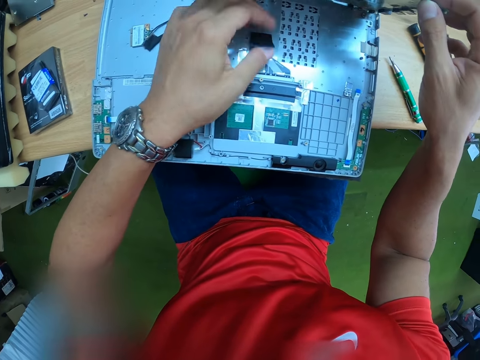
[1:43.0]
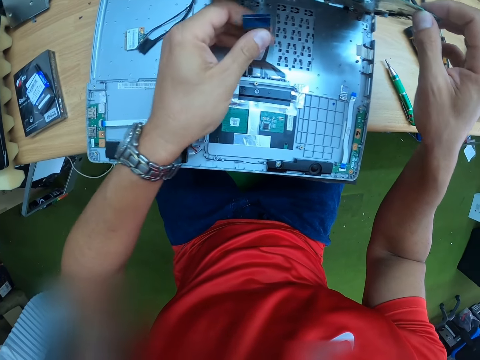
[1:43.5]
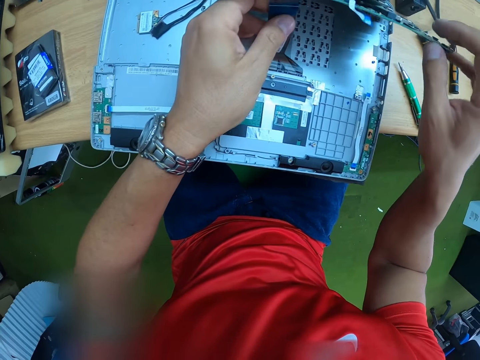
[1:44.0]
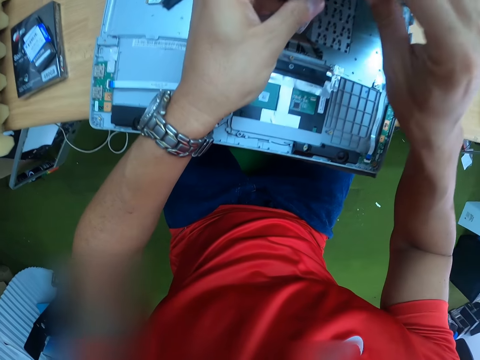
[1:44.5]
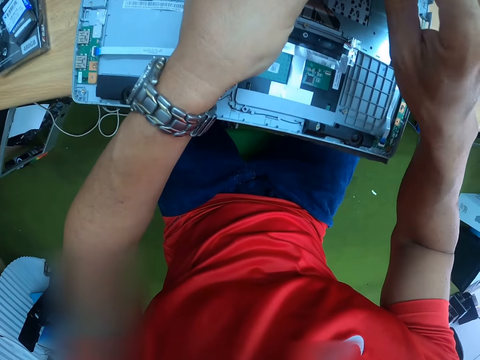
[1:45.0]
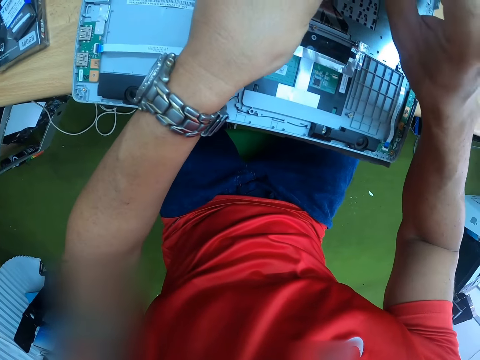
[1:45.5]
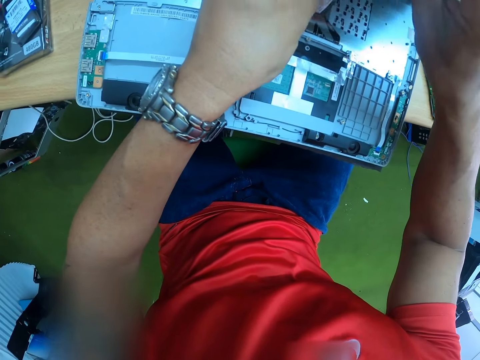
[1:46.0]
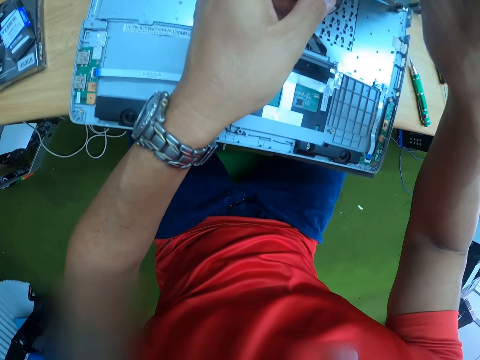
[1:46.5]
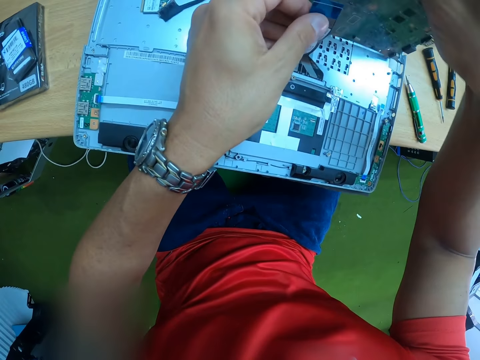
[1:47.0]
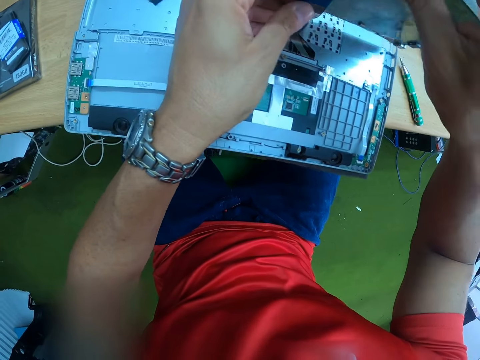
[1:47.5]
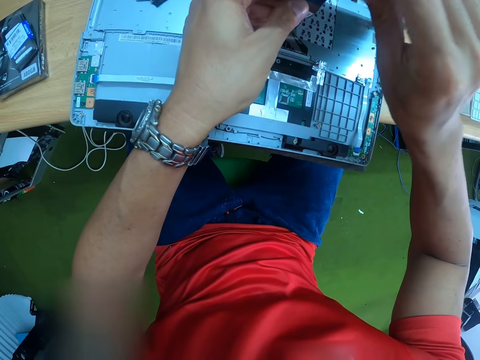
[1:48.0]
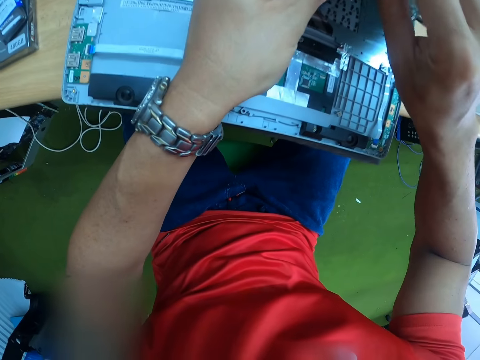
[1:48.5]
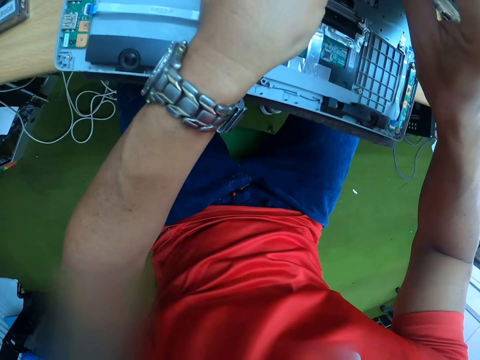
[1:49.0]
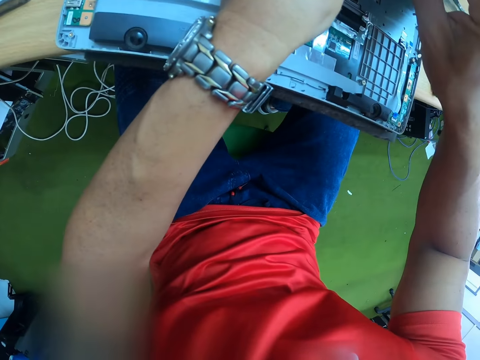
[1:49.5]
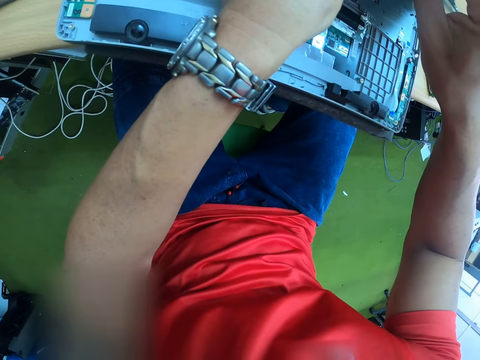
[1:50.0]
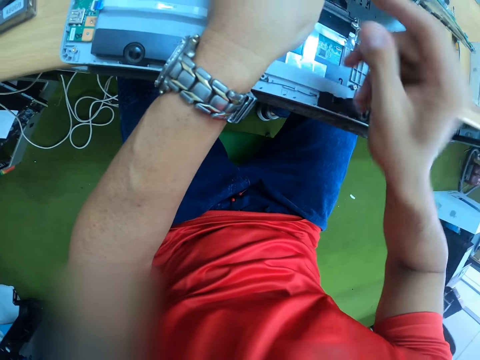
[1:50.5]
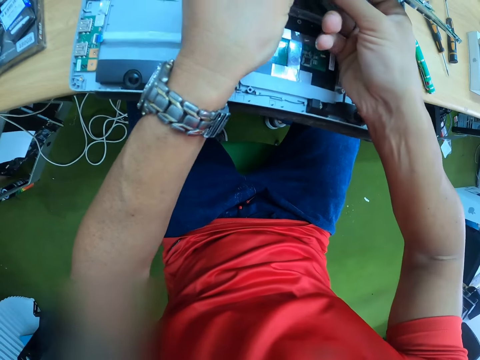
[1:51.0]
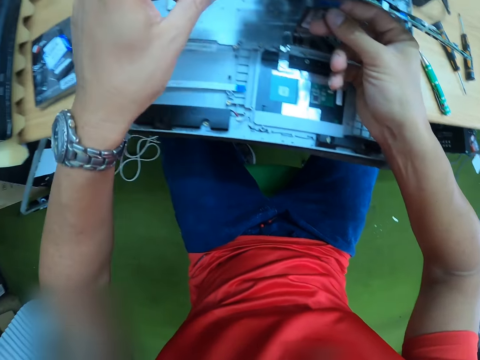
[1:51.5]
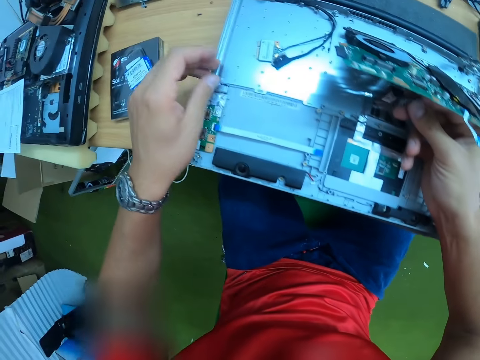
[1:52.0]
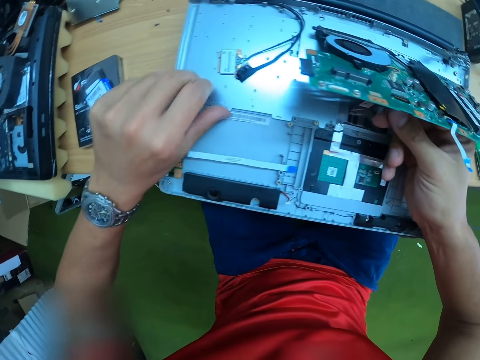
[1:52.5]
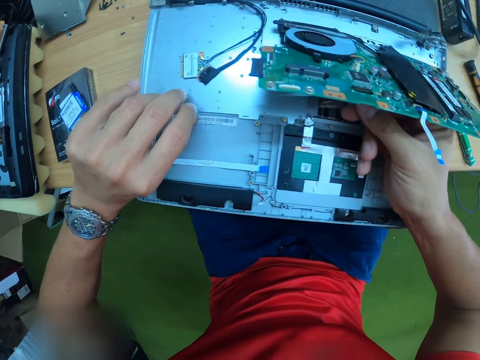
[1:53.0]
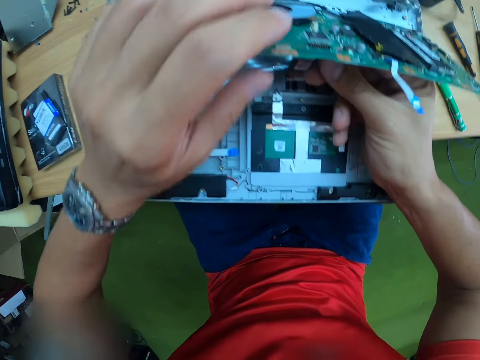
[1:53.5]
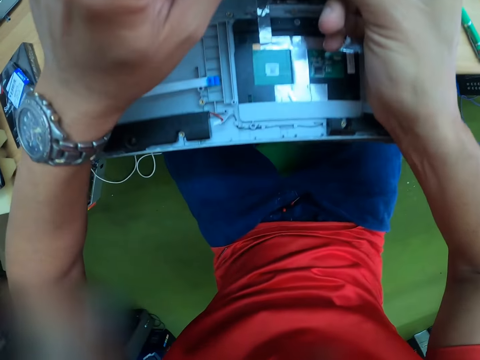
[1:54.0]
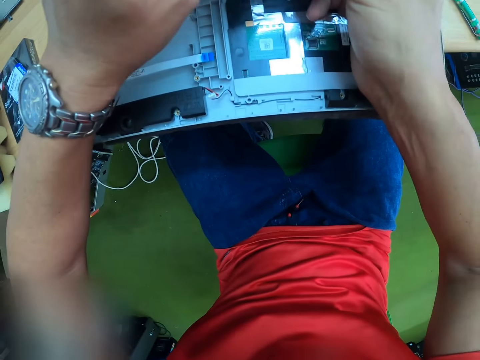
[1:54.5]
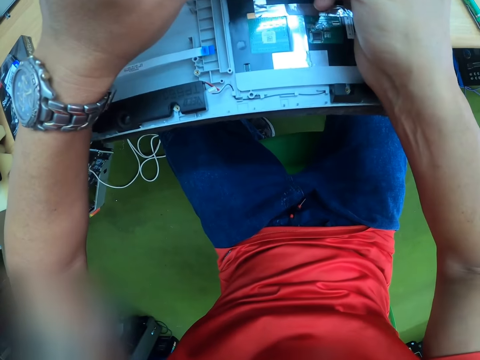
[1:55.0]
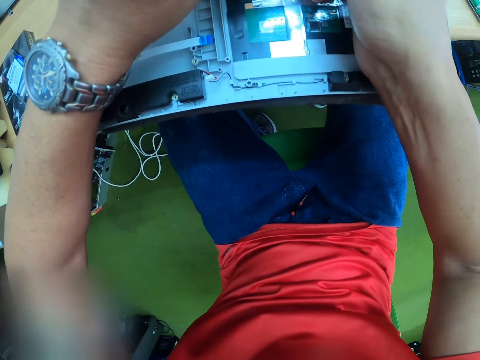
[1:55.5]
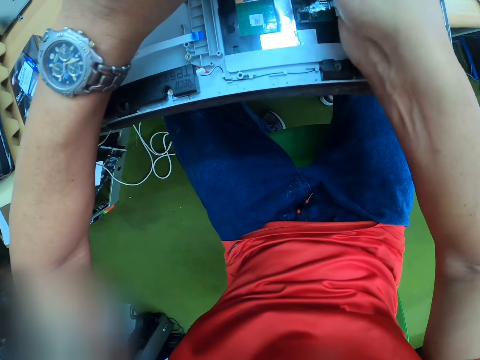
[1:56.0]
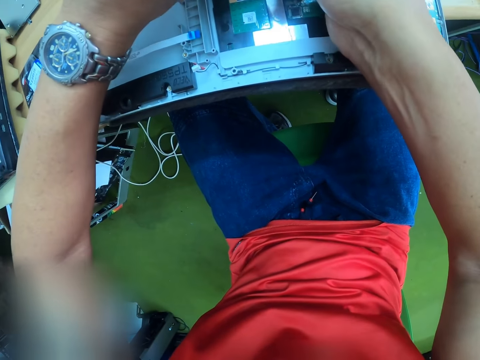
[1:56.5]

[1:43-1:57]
The camera wearer holds the circuit board against the flat ribbon cable. He places his hand on the CPU case with his left hand.

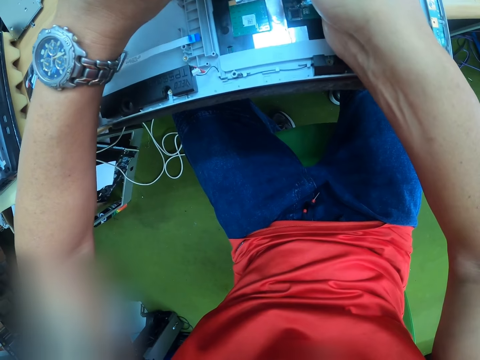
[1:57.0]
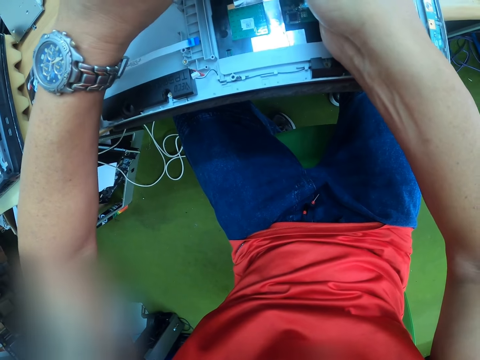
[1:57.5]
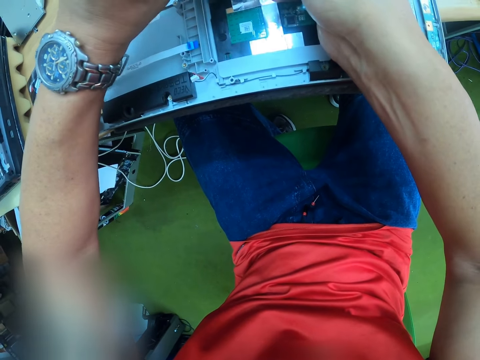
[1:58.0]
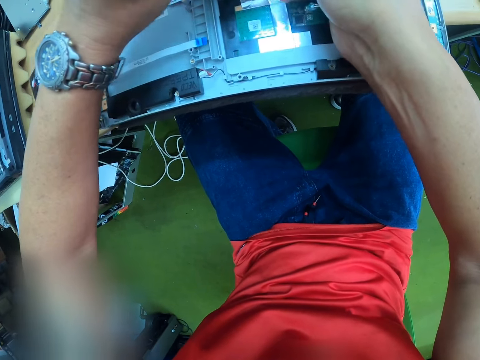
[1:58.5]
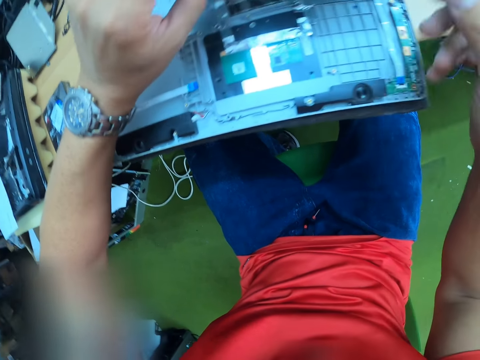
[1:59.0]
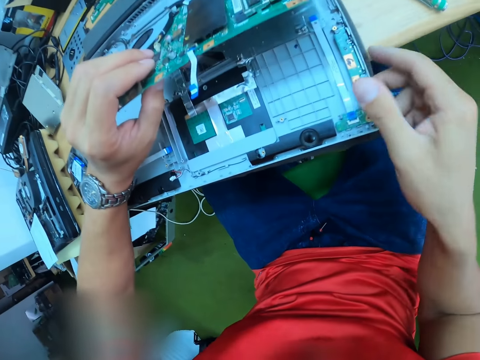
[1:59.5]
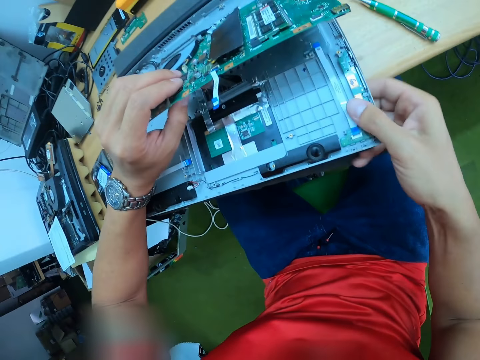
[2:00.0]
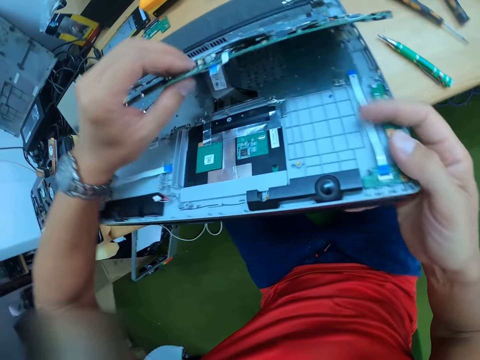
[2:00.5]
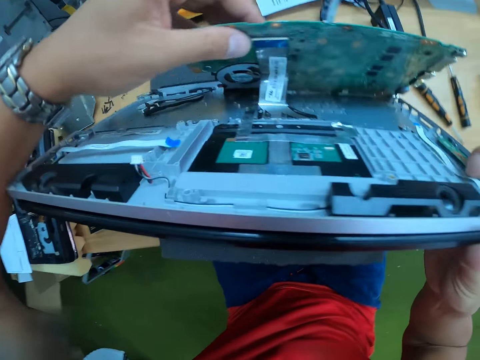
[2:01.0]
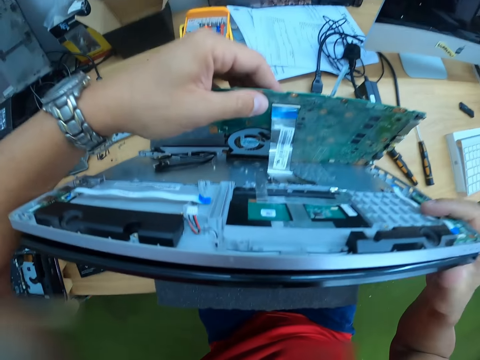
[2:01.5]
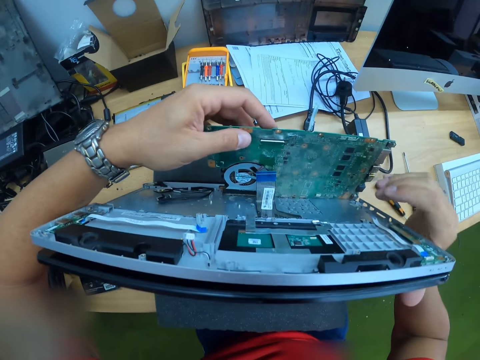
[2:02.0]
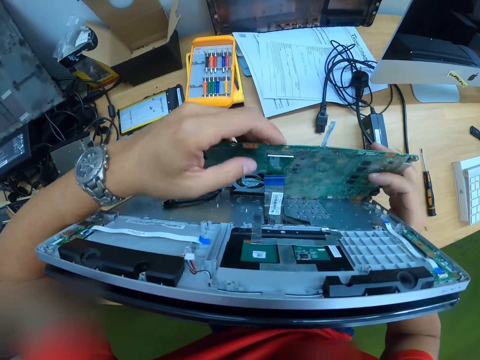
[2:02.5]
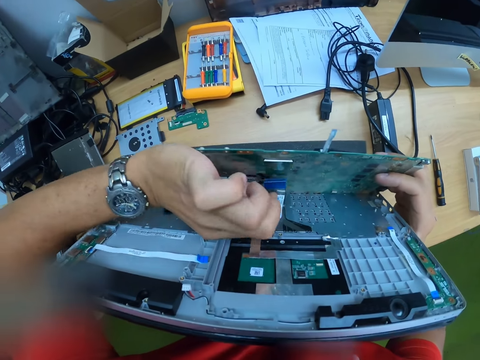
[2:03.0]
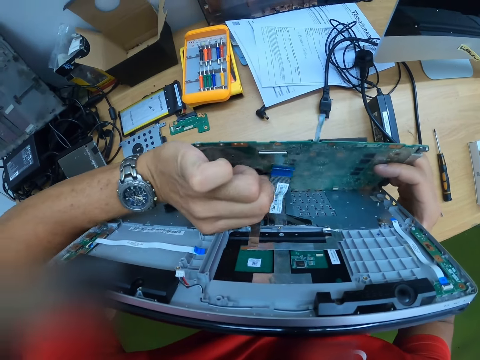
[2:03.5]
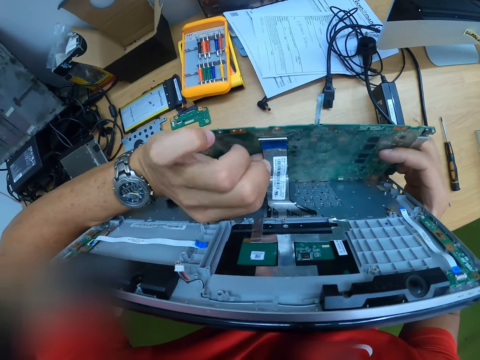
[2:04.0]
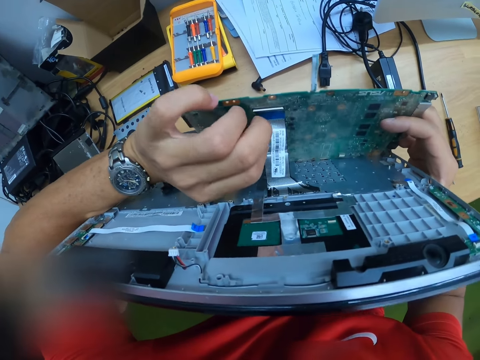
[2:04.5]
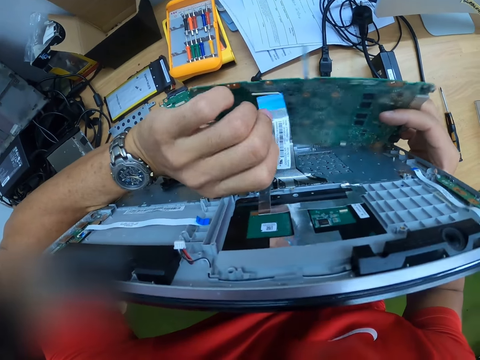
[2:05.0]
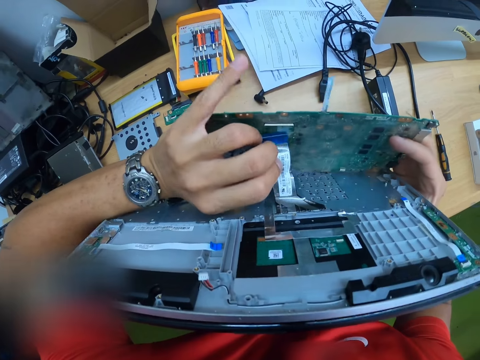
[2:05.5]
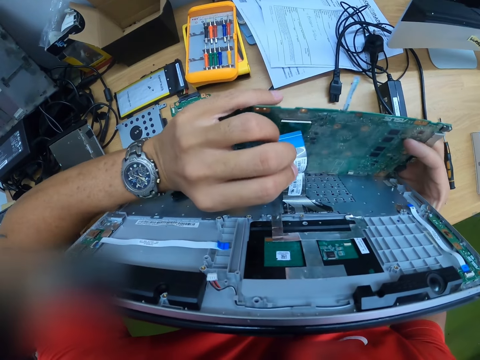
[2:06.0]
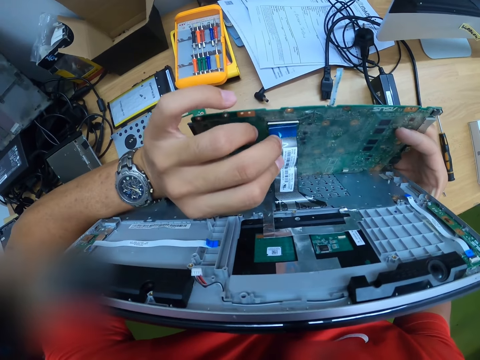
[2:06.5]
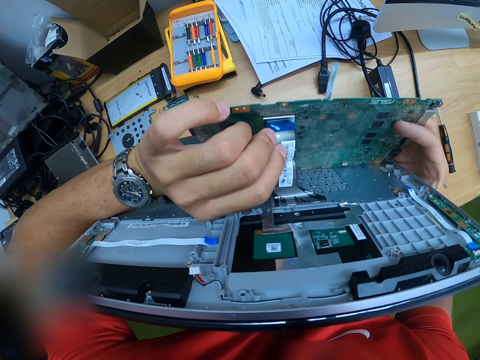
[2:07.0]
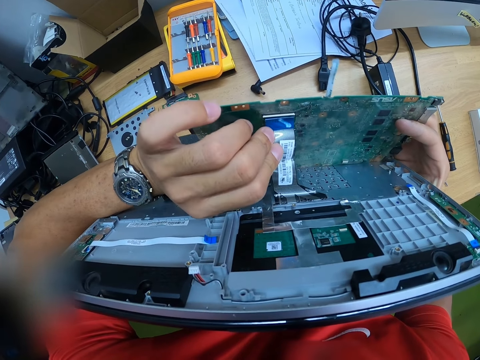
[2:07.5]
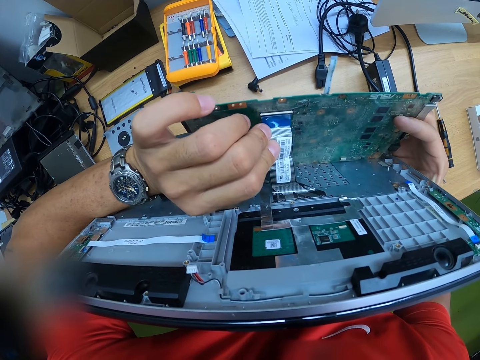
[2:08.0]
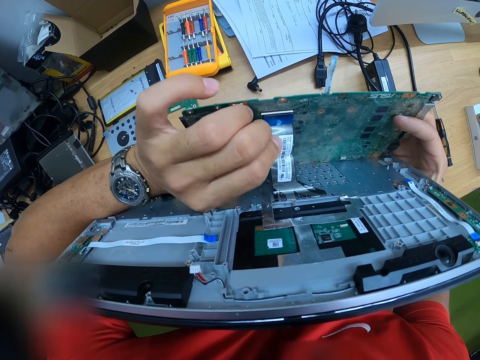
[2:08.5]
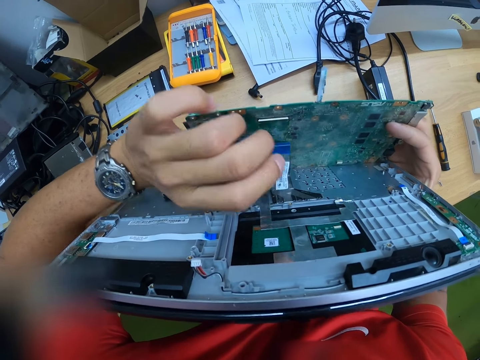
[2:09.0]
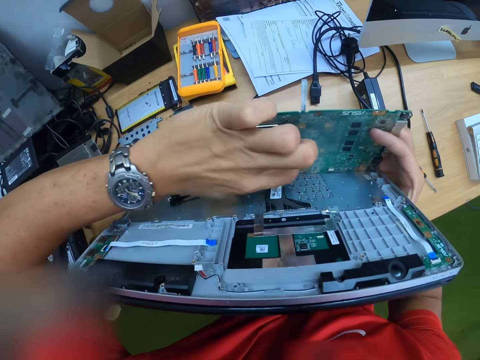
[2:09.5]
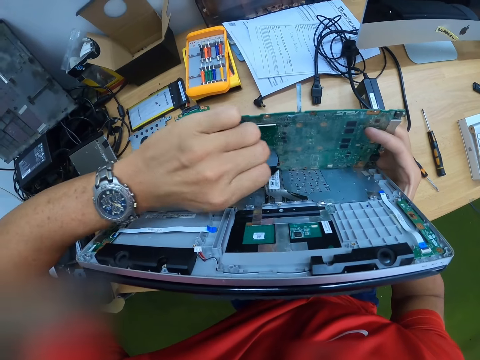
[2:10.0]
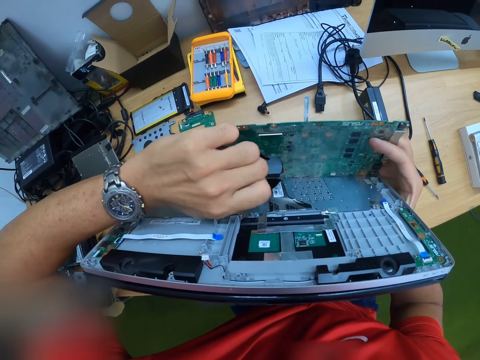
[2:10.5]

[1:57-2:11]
The camera wearer holds the circuit board. He holds the circuit board again. He picks up the laptop housing. He holds the CPU case with his right hand. He aligns the flat ribbon cable to the circuit board and holds the circuit board and housing. He connects the ribbon cable to the super IO chip of the motherboard with his left hand. He straightens the flat ribbon cable and holds the circuit board and housing.
